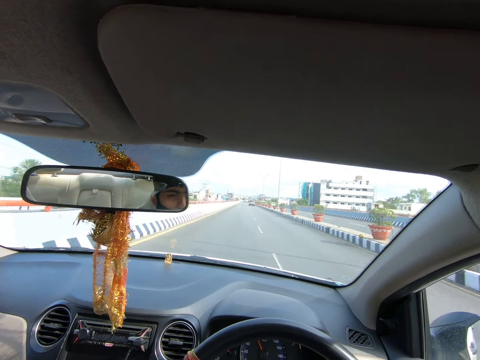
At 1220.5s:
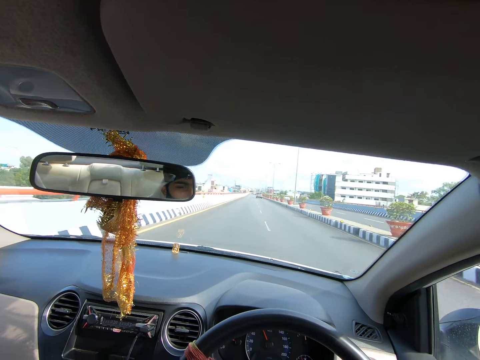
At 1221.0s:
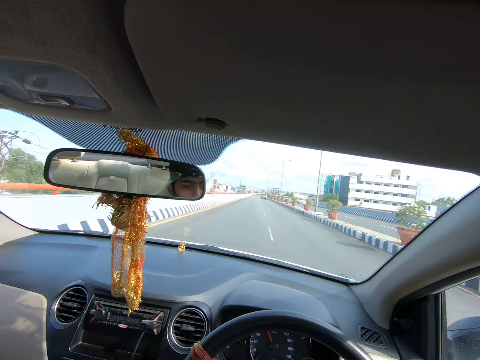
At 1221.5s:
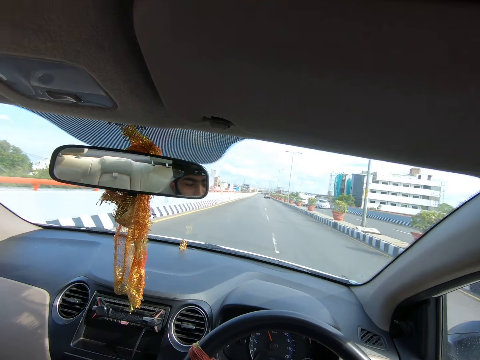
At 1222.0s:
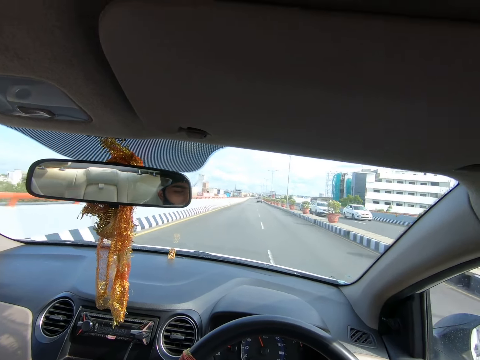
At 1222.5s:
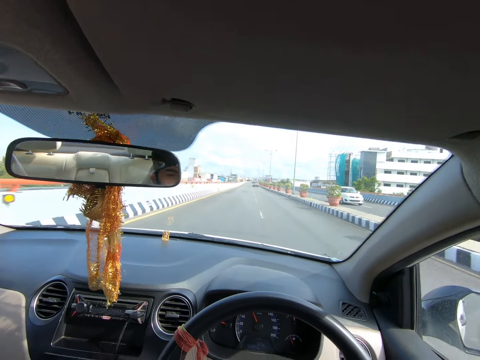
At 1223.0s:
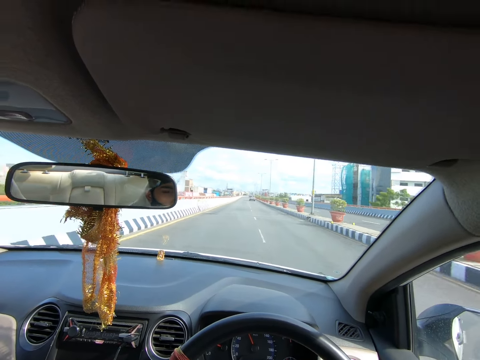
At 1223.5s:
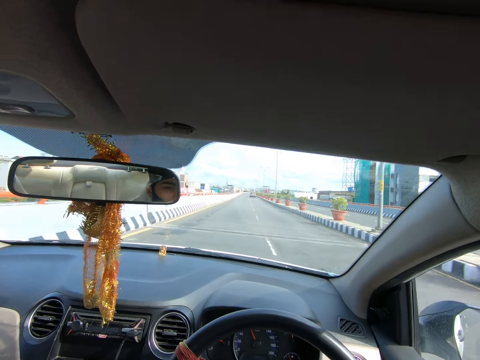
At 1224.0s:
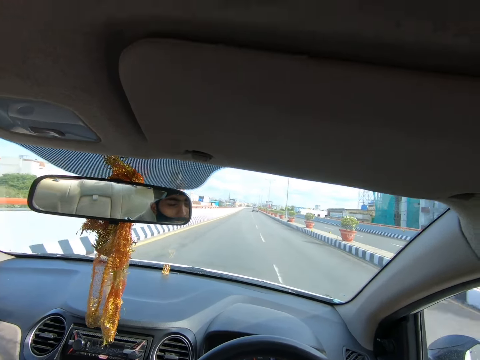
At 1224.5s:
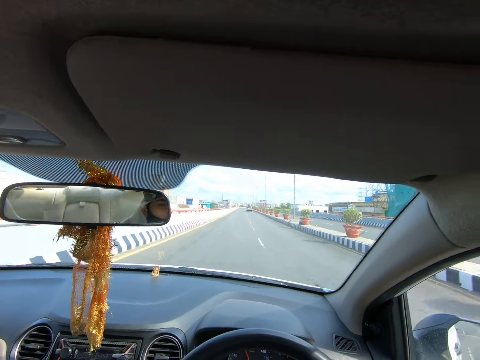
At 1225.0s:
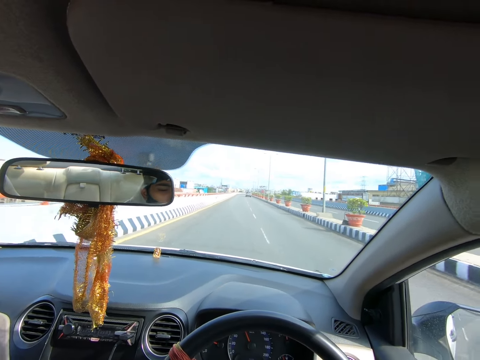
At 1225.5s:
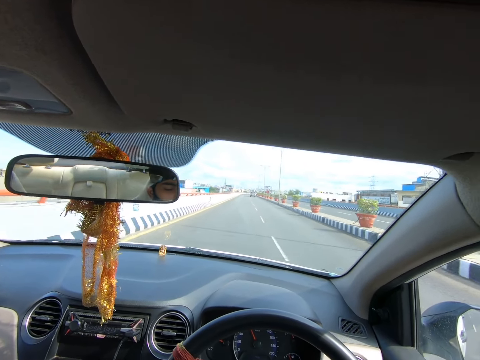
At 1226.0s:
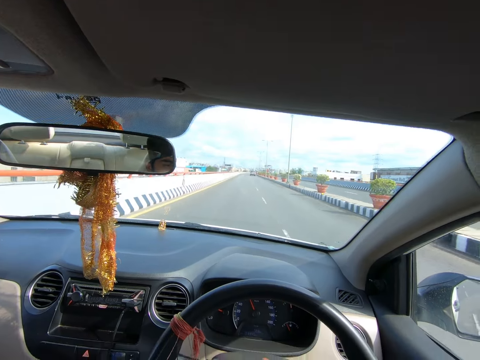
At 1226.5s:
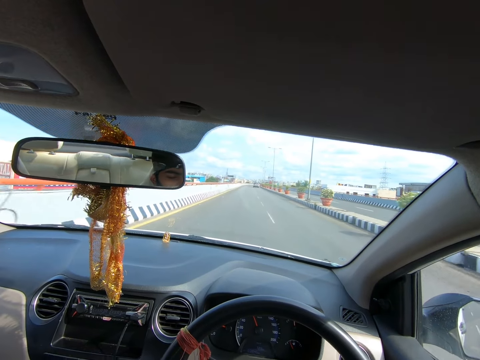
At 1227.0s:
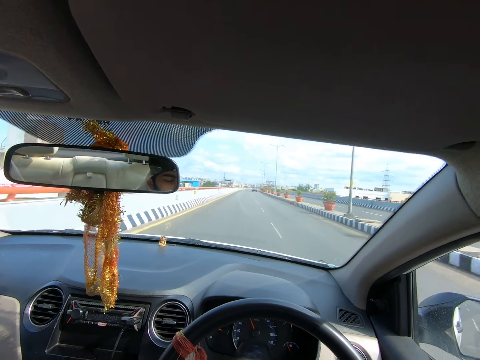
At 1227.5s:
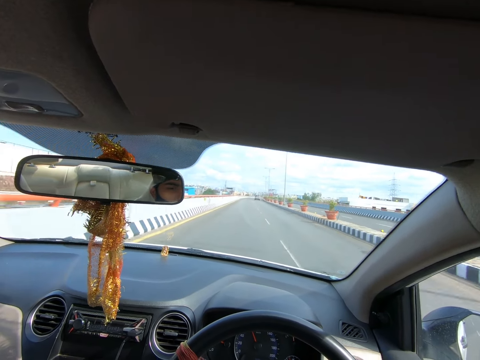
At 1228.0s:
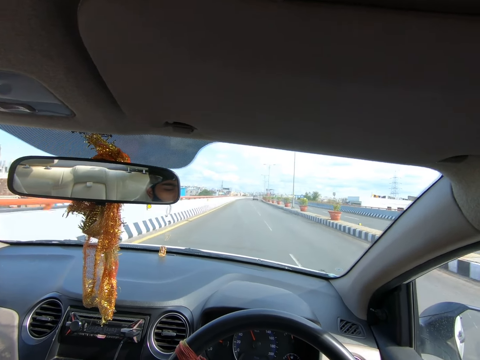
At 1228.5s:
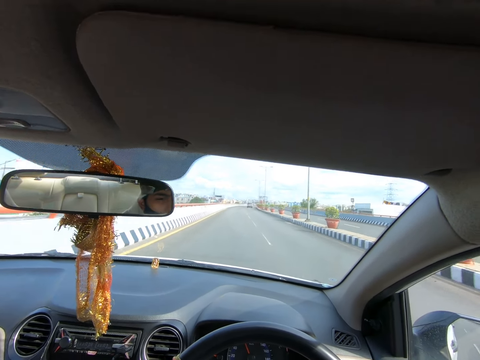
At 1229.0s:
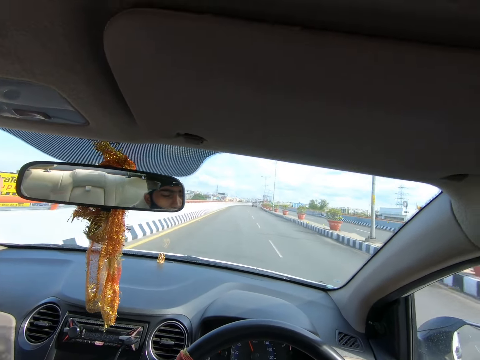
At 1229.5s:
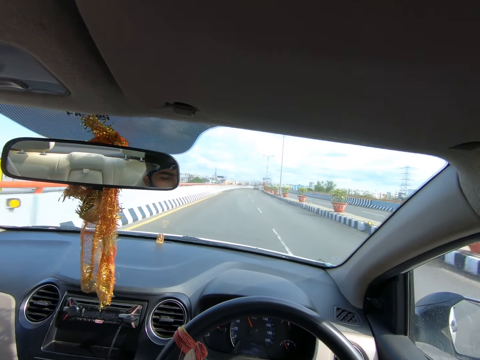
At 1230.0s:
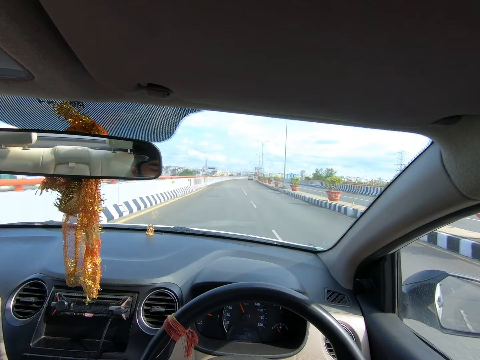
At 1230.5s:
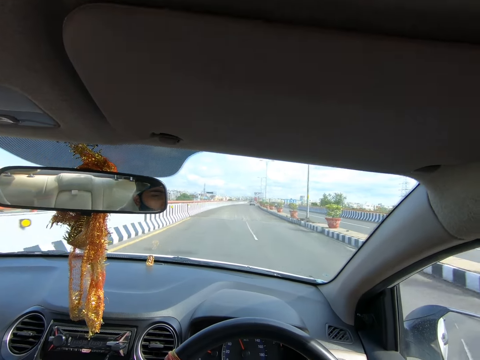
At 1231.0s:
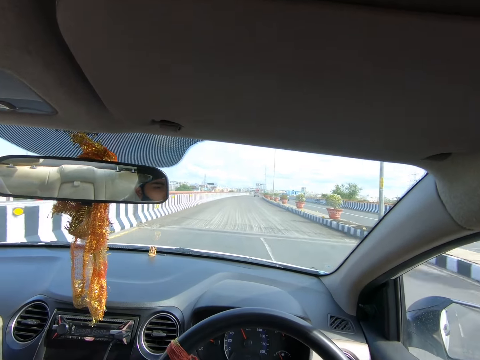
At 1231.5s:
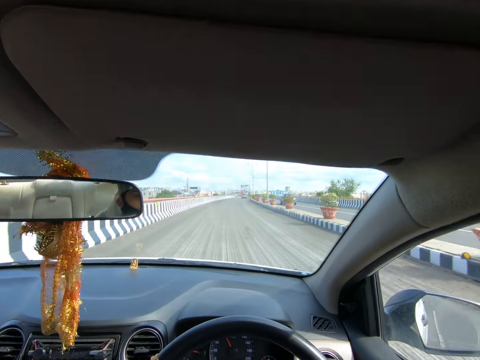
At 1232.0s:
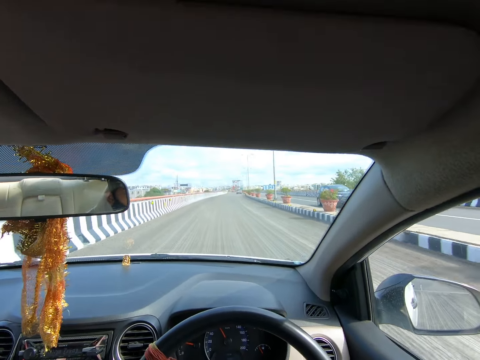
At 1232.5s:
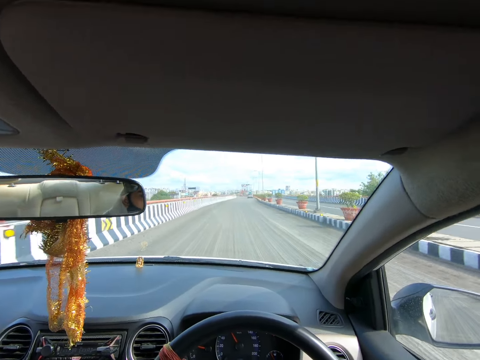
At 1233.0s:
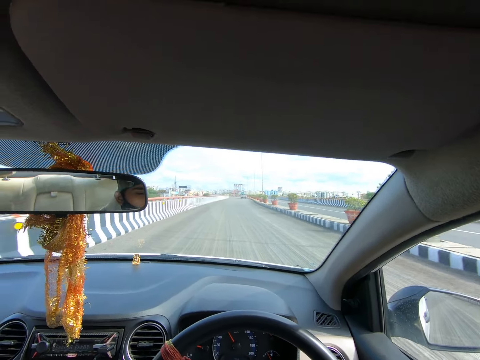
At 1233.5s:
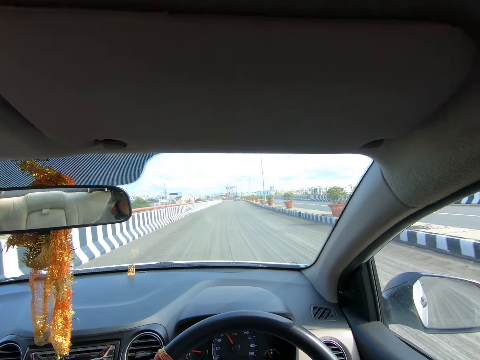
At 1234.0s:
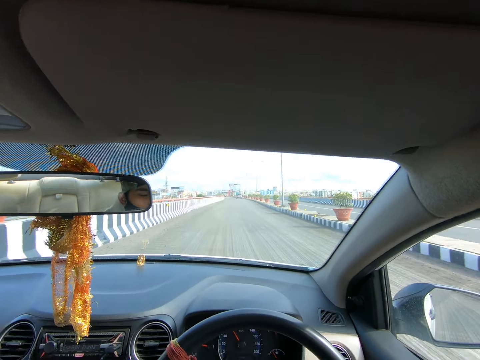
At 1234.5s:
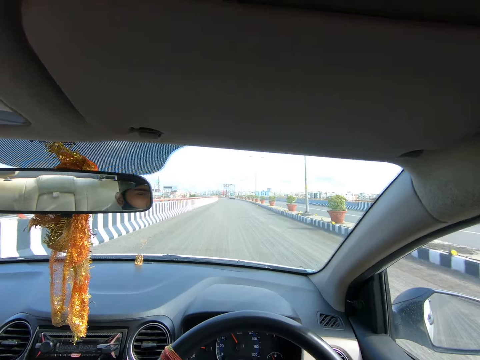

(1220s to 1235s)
A white car drives past the camera wearer repeatedly. A black car drives past them.

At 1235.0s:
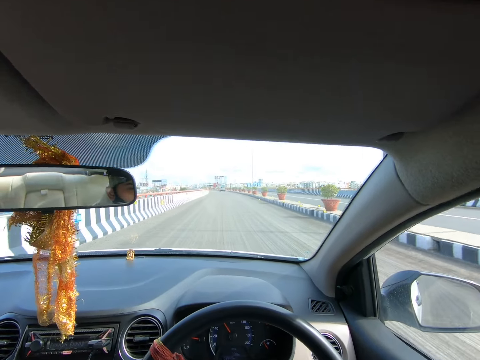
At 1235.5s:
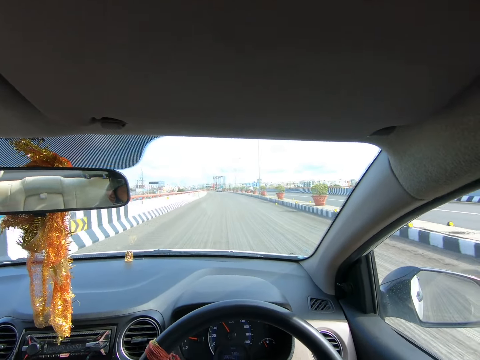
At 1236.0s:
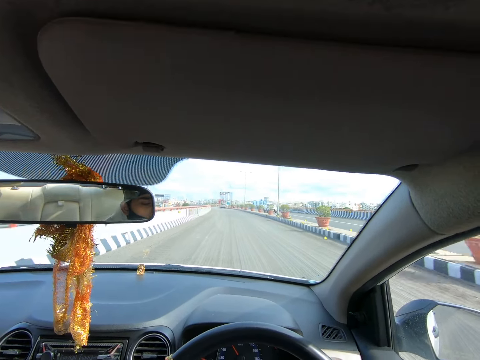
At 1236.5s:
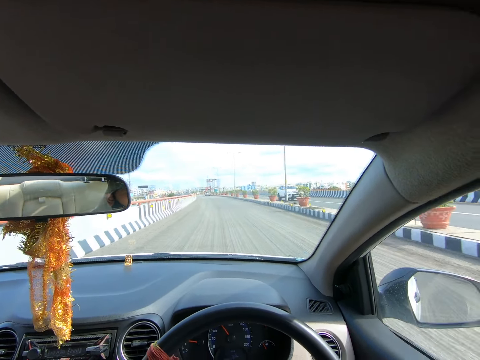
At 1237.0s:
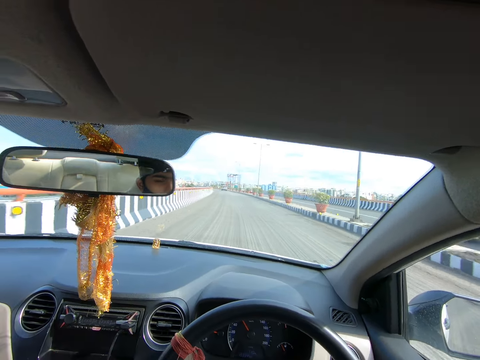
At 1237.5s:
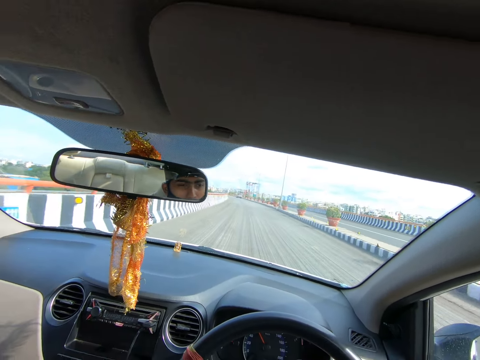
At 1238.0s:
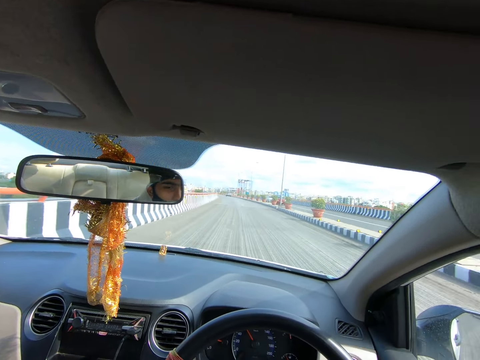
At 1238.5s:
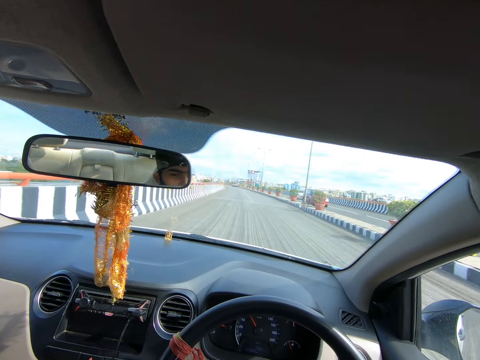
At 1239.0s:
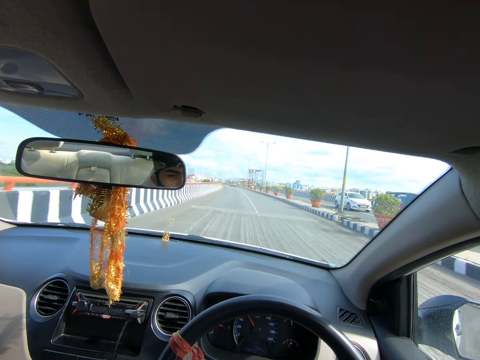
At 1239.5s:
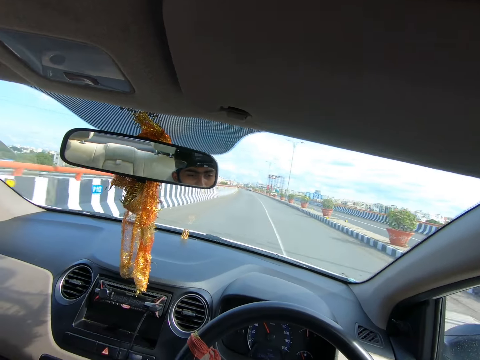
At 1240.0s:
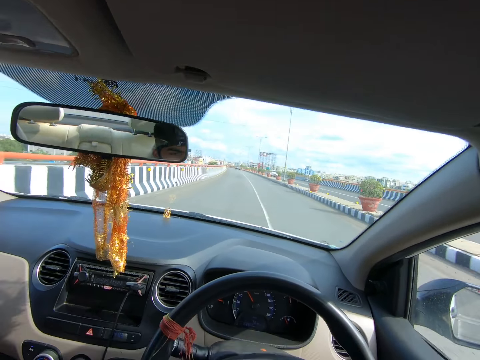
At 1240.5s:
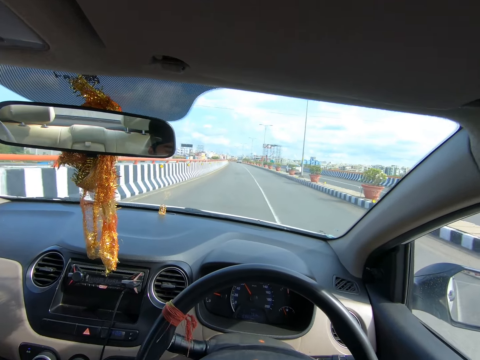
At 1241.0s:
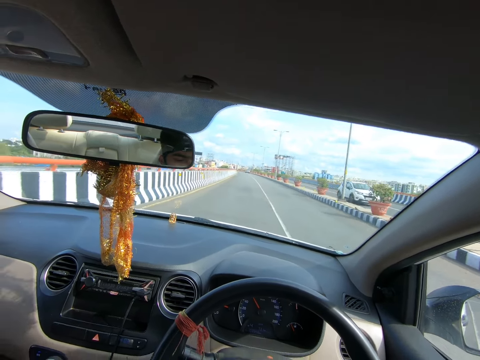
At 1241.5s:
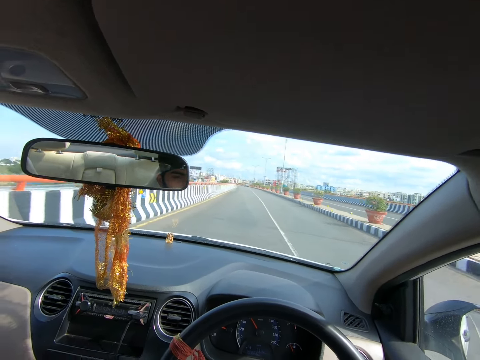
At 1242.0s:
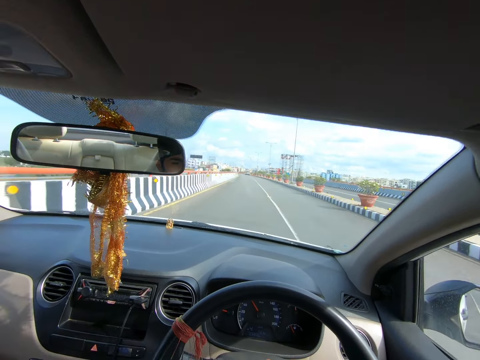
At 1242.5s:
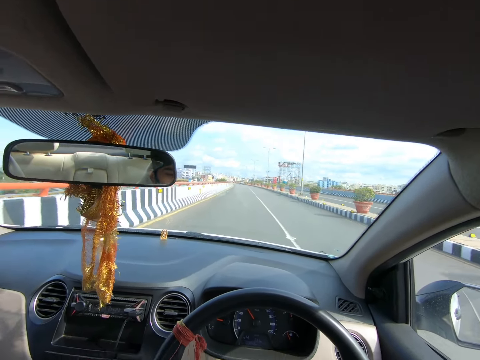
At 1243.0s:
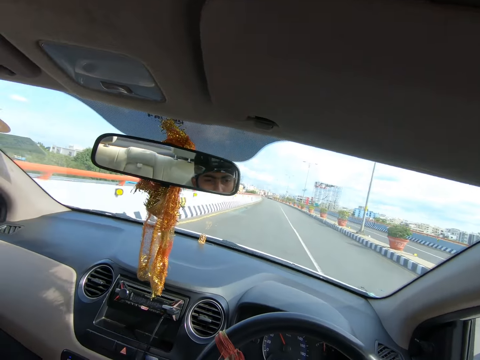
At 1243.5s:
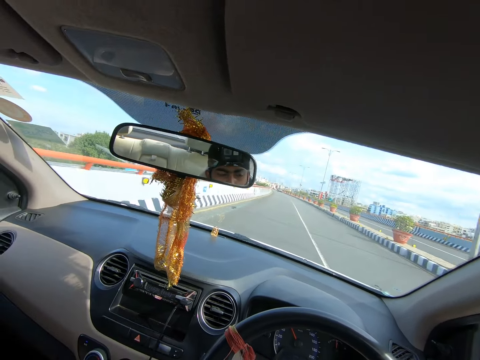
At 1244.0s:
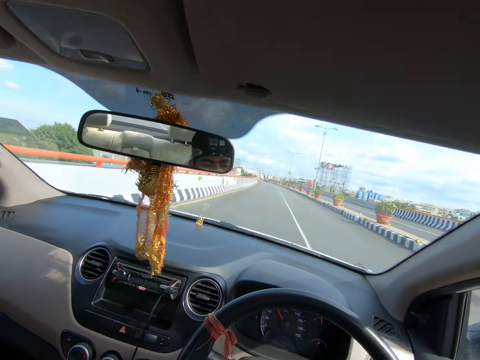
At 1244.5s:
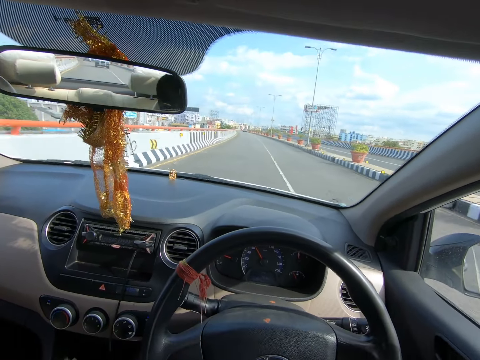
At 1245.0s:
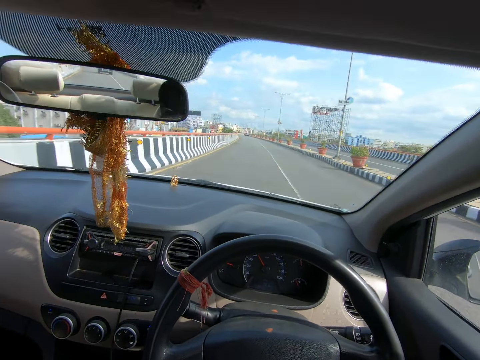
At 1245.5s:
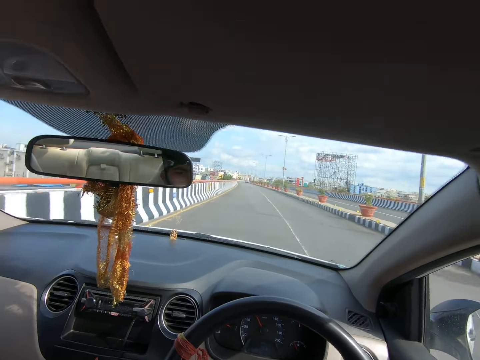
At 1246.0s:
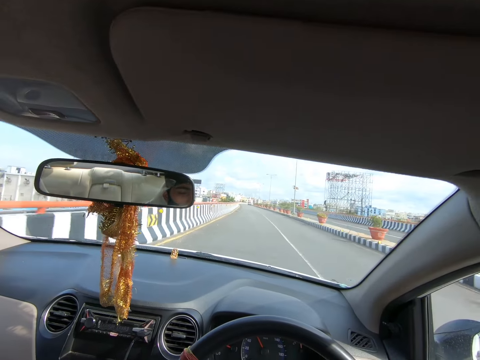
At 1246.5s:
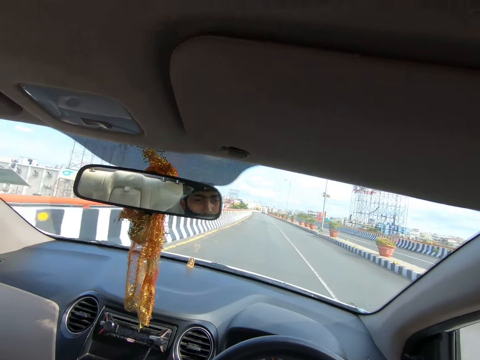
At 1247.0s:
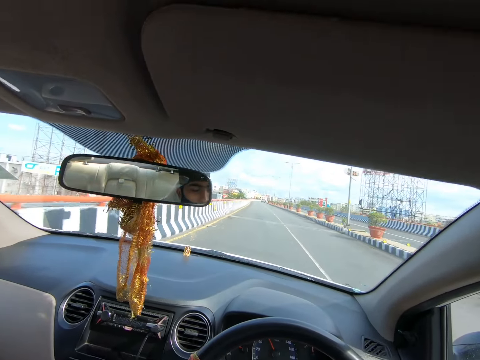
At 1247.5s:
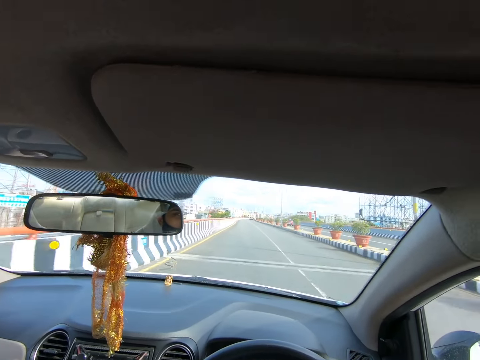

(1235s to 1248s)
A white car drives past the camera wearer. A red car drives past them. A white car drives past them. A white car drives past them again.
